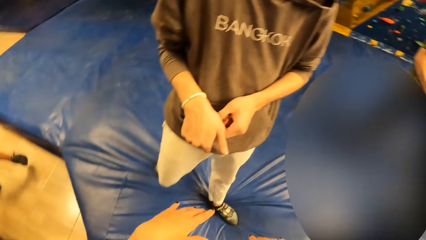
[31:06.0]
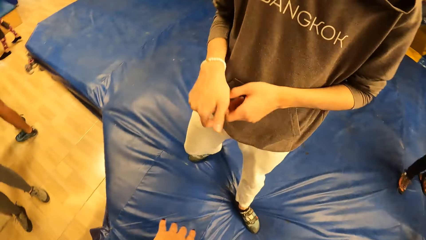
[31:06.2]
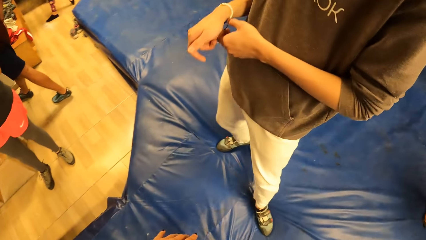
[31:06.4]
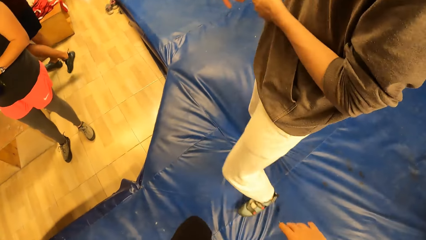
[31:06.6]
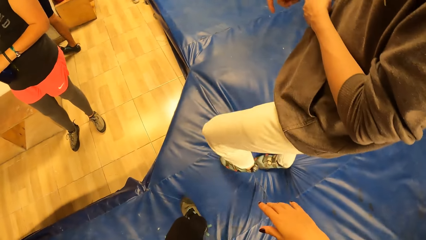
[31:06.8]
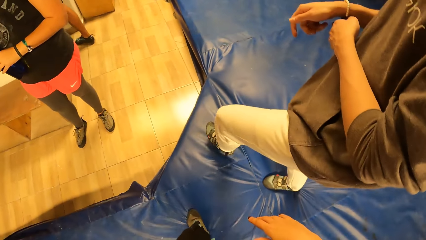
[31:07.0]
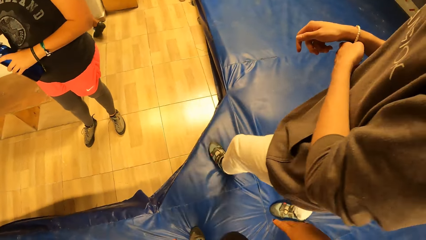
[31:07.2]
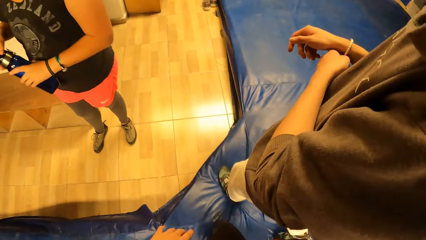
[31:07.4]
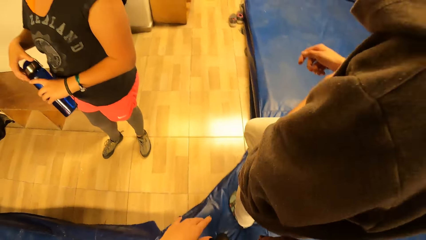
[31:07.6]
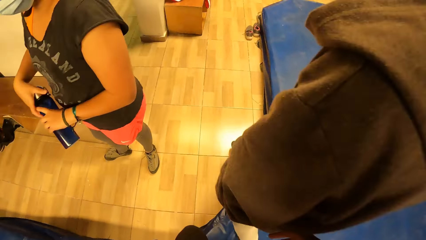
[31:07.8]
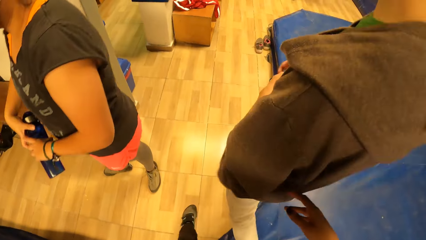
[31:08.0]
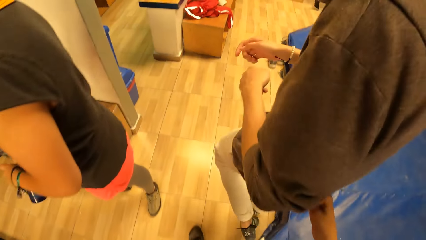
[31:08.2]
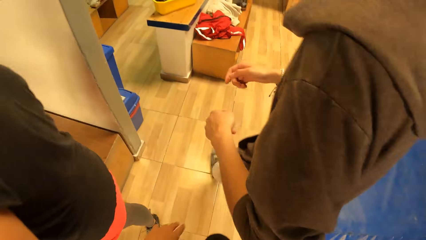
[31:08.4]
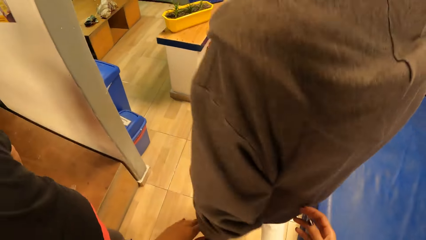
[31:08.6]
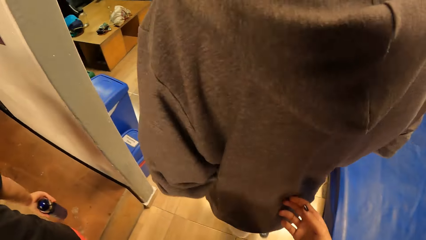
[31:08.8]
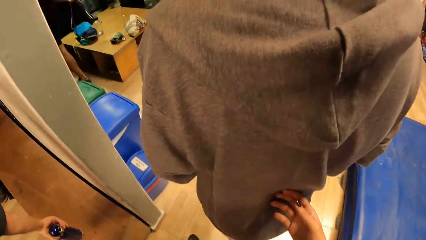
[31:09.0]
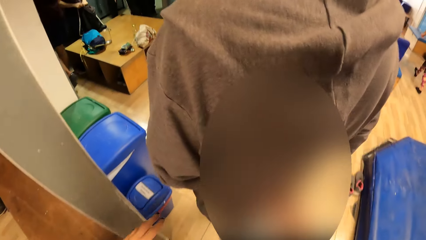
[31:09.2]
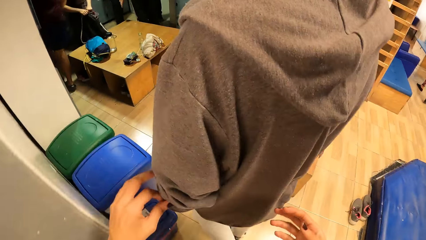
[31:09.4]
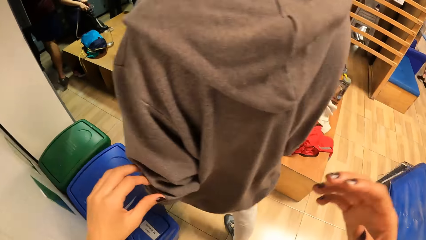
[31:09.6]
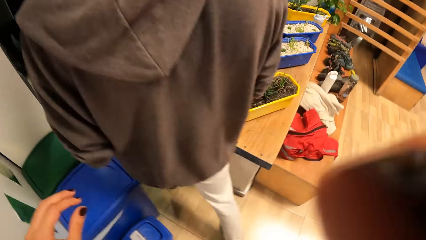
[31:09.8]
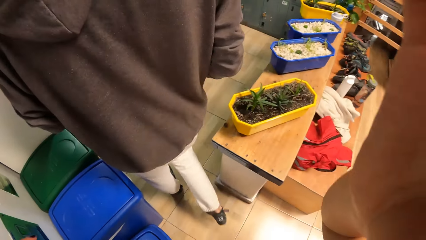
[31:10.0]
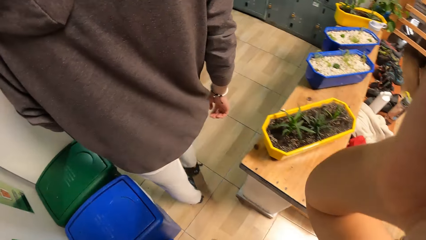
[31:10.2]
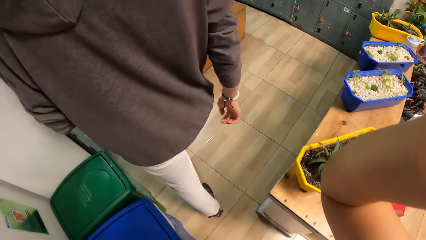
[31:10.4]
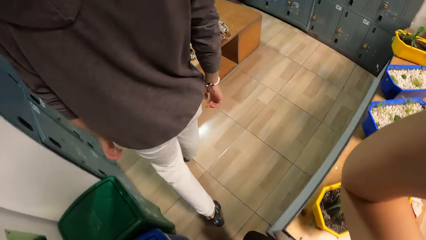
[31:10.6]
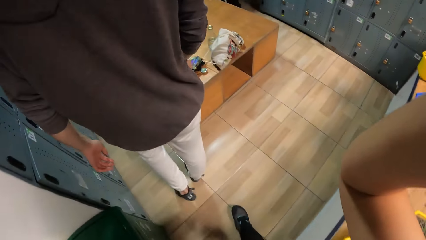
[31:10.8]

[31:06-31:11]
The camera wearer looks around the room. She follows a man to a locker room. She walks forward. A woman drops the water flask on the shelf with her right hand. The camera wearer touches the man's back. She lifts her hands.

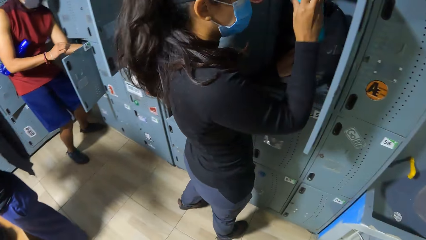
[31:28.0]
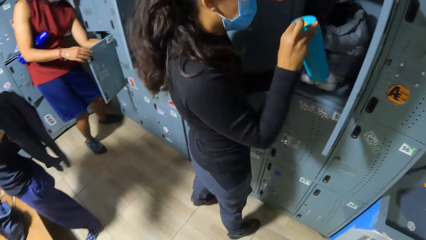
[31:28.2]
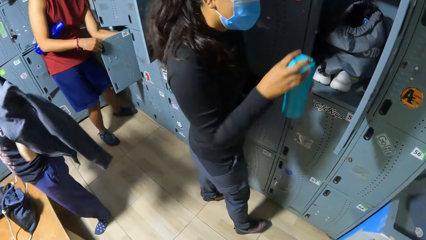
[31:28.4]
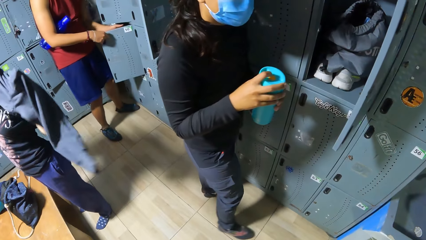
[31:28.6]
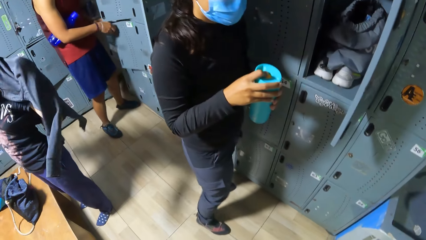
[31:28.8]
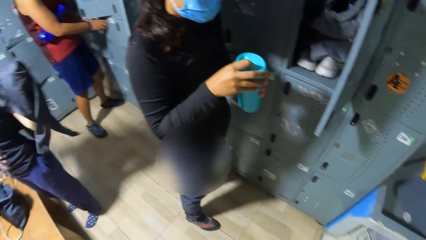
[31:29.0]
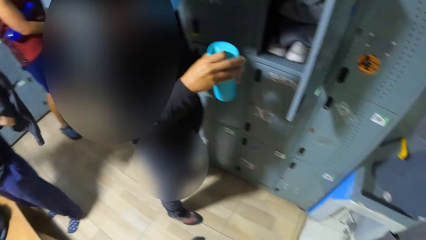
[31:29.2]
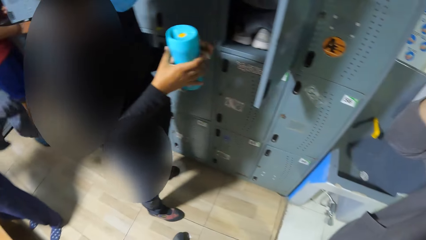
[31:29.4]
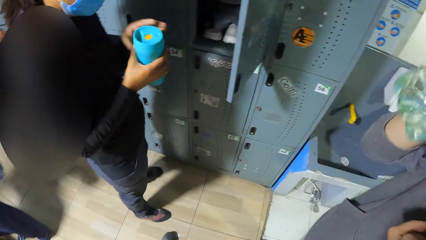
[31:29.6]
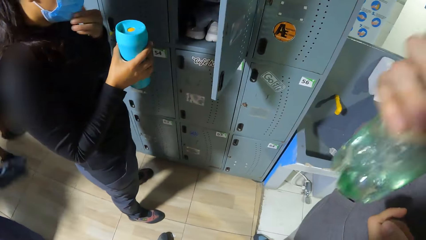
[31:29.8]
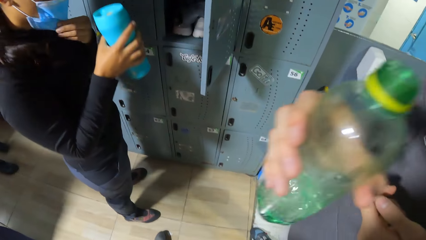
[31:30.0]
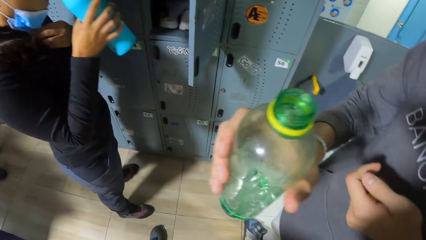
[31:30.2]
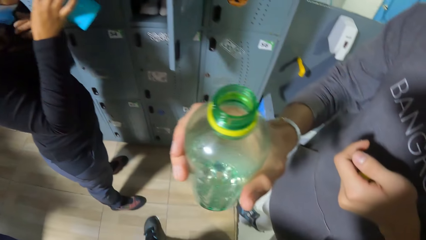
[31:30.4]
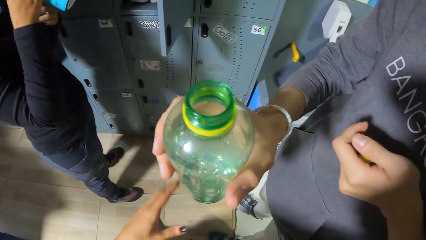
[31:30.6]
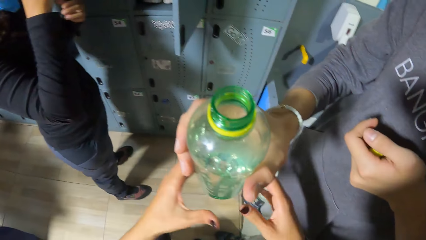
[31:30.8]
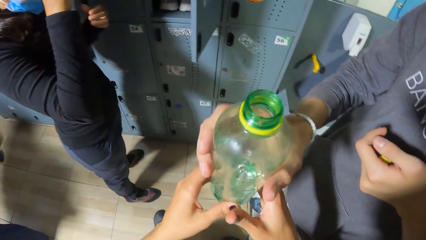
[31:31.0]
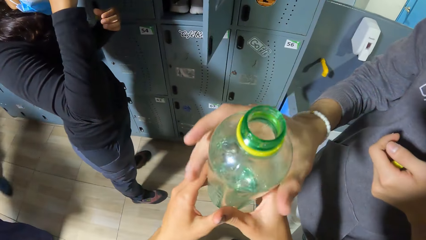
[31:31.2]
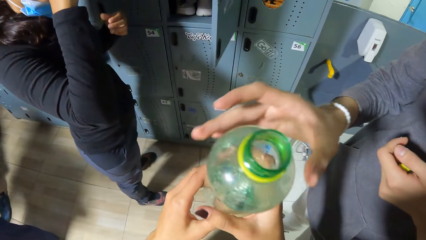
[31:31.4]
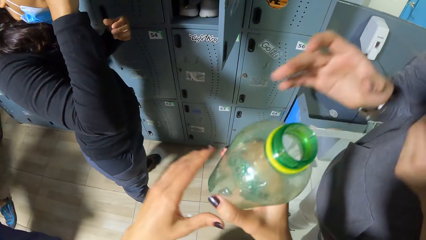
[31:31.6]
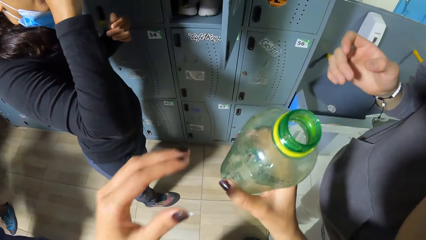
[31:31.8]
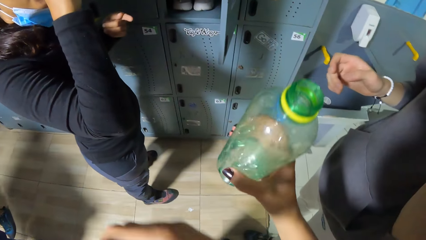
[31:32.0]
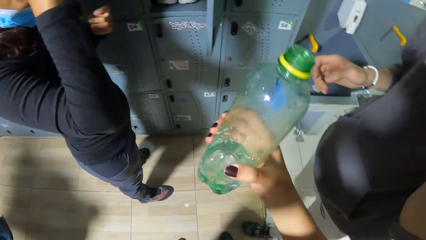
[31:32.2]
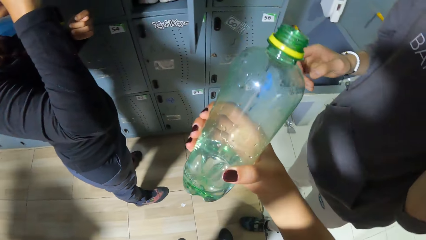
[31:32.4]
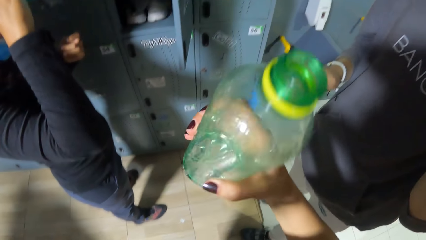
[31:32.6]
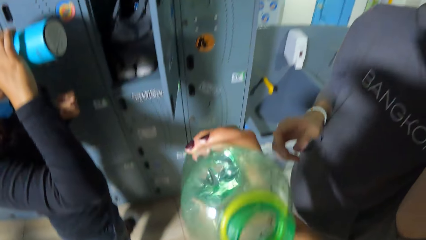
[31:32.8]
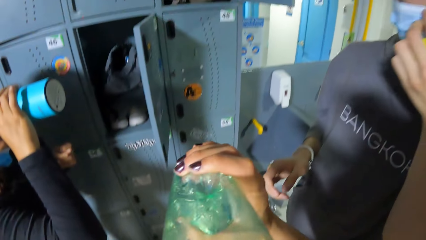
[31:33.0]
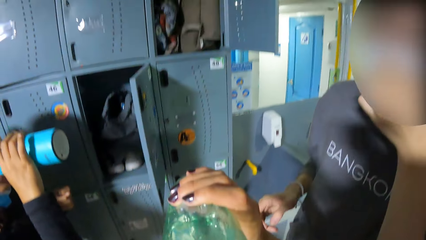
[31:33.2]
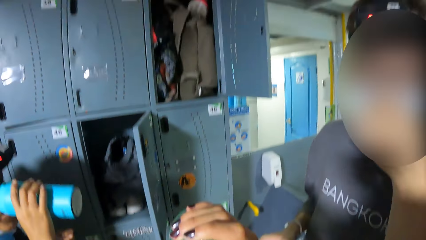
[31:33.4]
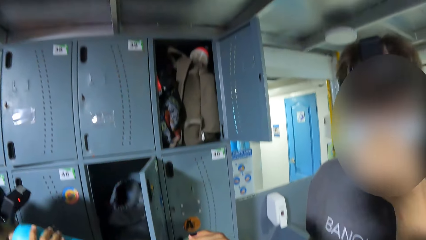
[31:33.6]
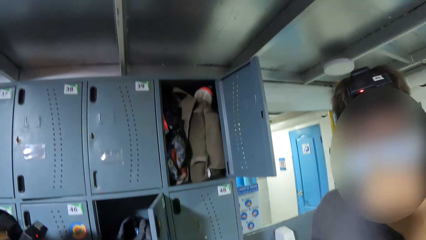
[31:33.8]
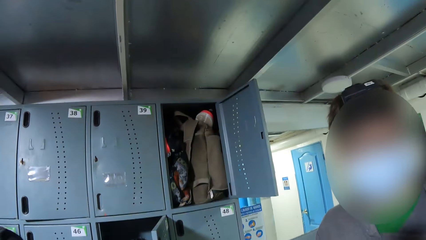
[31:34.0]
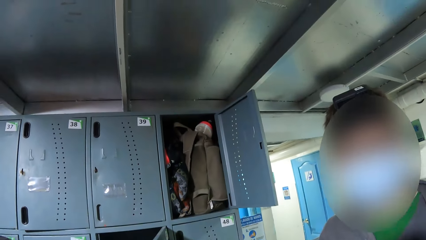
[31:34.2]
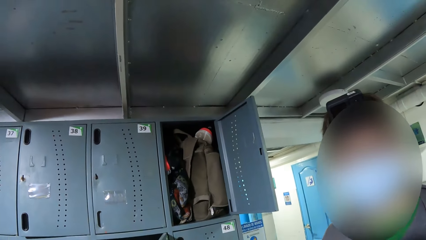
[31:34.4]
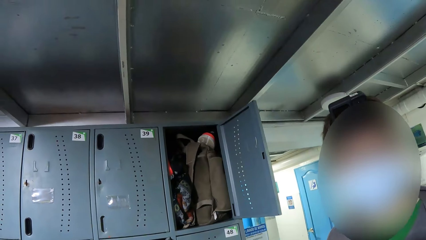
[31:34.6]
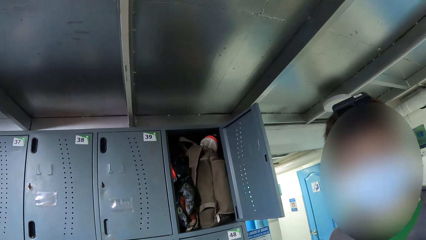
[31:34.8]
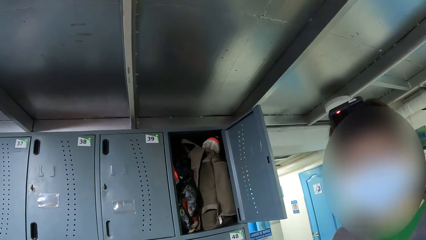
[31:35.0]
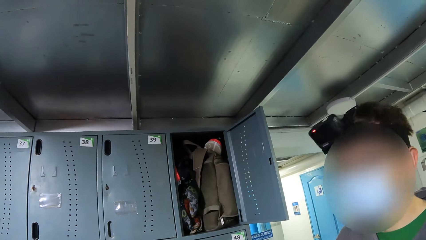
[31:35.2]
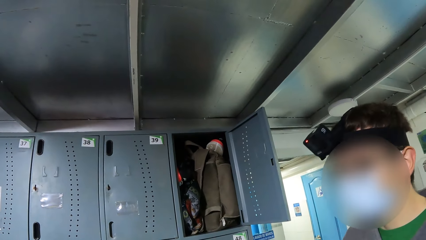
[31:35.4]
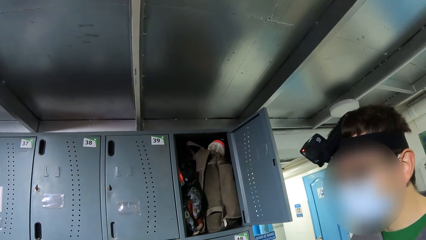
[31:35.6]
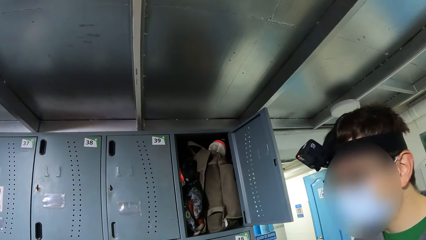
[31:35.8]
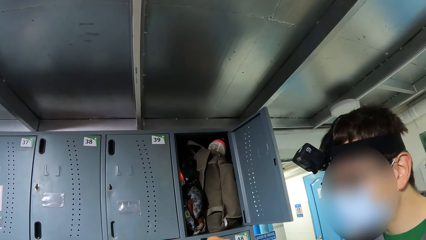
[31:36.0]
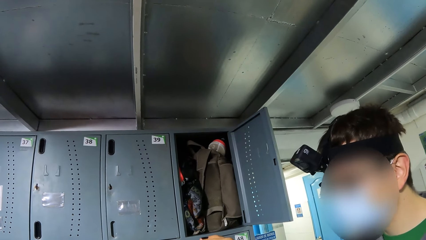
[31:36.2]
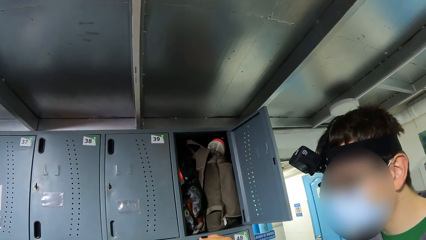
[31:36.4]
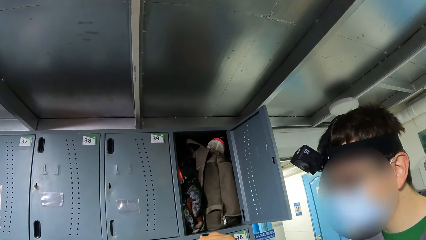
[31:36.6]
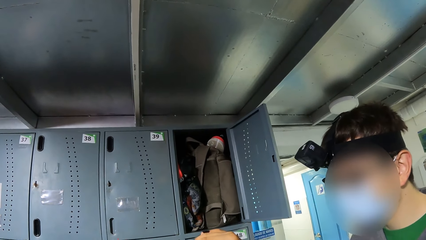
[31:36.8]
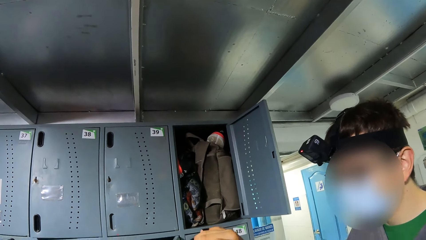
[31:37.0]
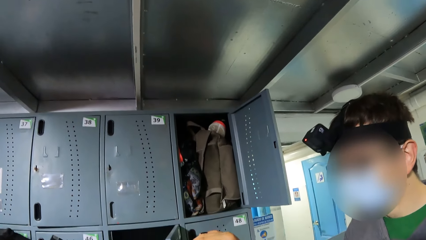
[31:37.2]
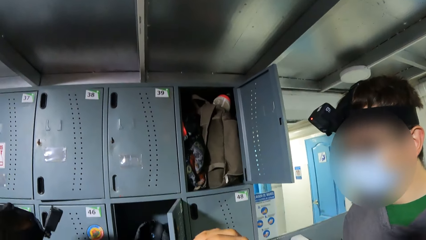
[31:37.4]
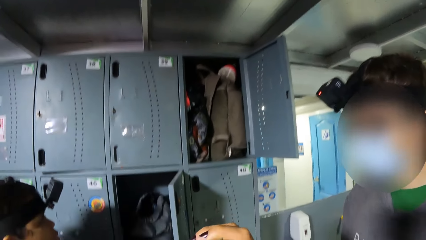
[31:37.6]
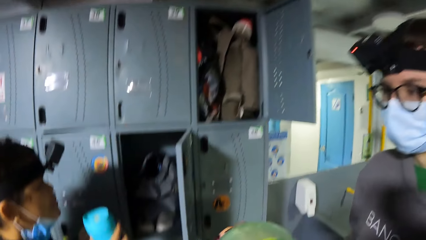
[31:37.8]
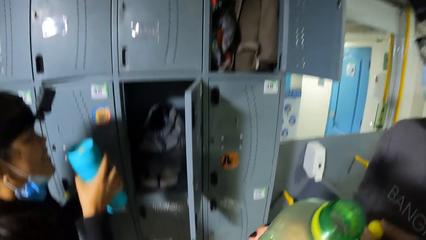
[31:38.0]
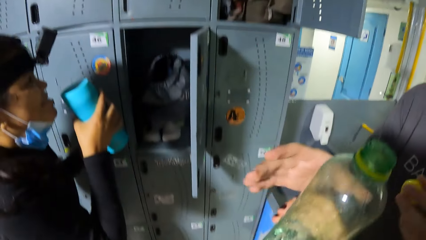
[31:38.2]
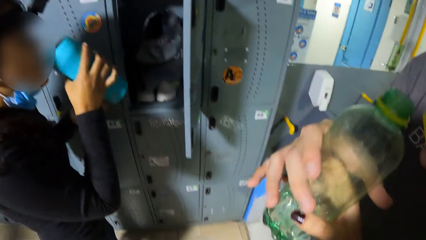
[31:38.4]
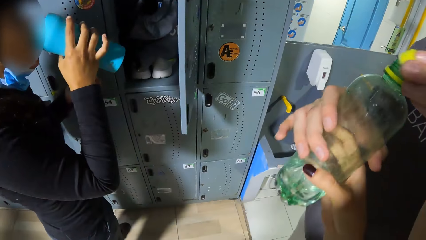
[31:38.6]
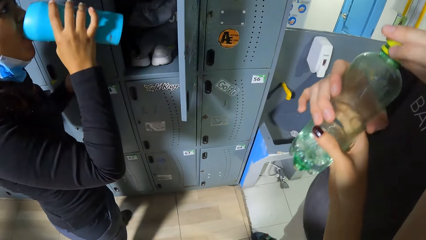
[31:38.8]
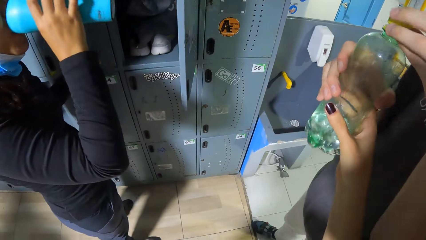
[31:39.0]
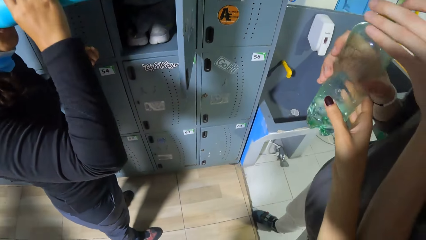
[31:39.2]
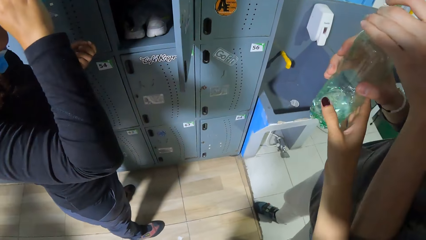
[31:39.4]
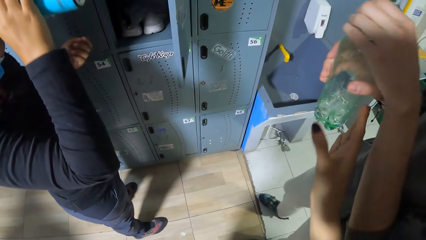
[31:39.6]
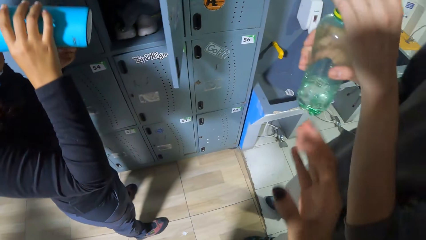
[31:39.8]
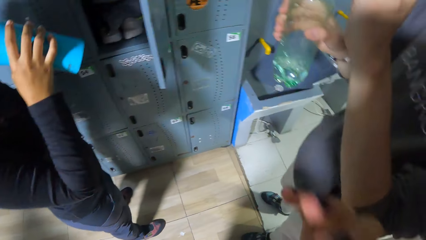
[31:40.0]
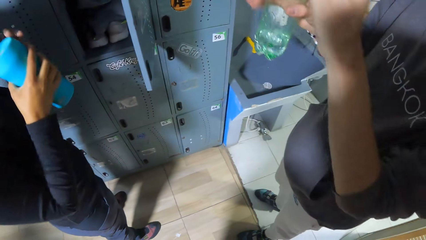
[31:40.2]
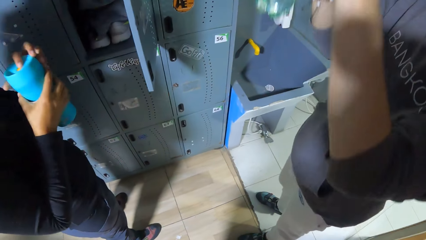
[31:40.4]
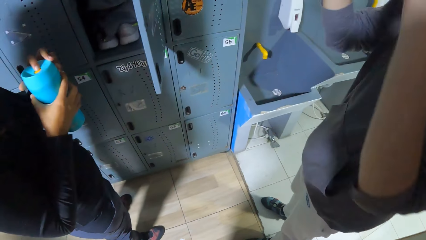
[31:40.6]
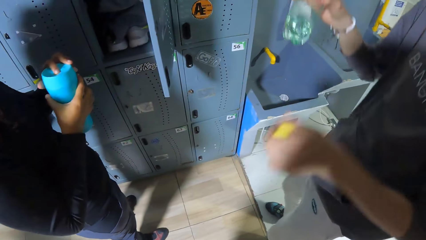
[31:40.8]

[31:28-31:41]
A woman lifts a water bottle from the locker. The woman presses a yellow button on the water bottle with her right finger, removes her face mask from her mouth with her left hand, and drinks from the water bottle. The camera wearer collects the bottled water from a man with her hands. The man passes the water bottle to the camera wearer. The camera wearer drinks some water from the bottle. She looks at the man. The woman drinks from the water bottle. The camera wearer returns the bottled water to the man with her right hand. The man returns the cover on the bottle with his left hand.
